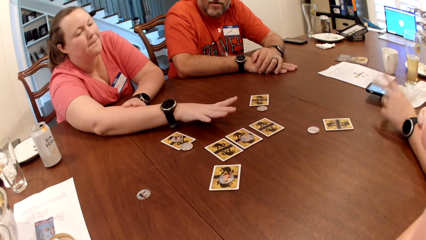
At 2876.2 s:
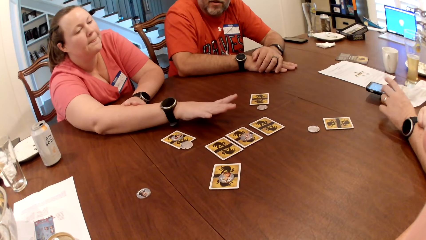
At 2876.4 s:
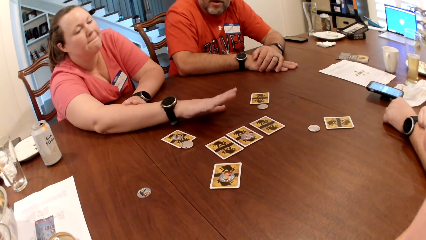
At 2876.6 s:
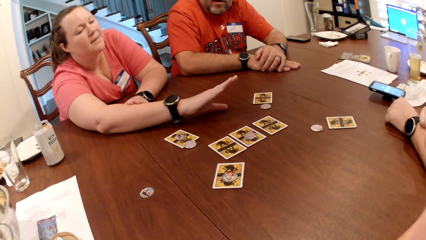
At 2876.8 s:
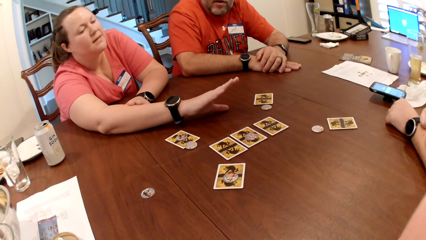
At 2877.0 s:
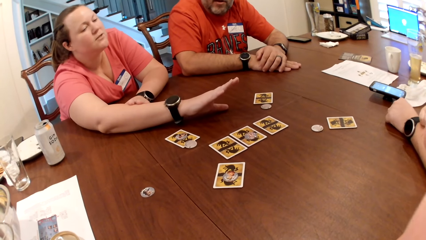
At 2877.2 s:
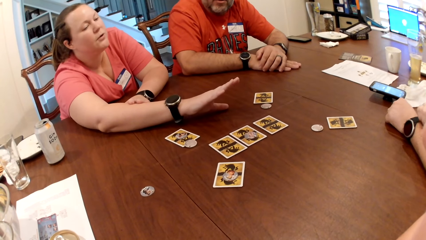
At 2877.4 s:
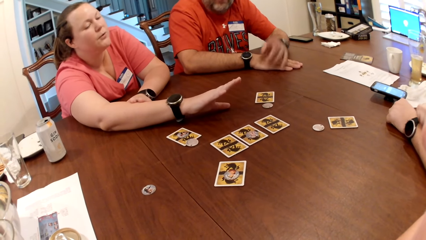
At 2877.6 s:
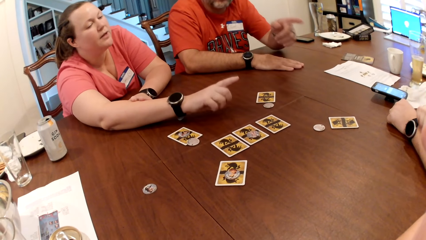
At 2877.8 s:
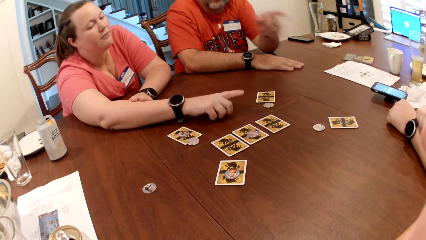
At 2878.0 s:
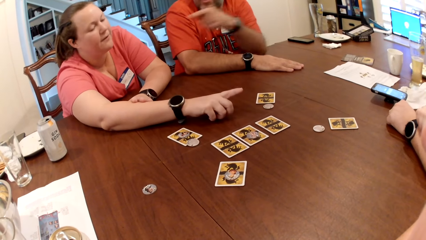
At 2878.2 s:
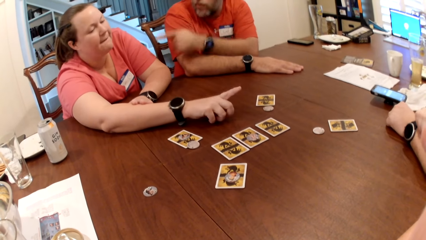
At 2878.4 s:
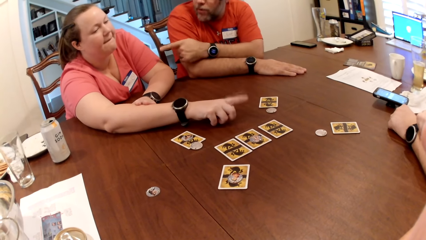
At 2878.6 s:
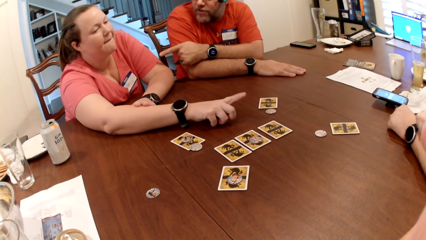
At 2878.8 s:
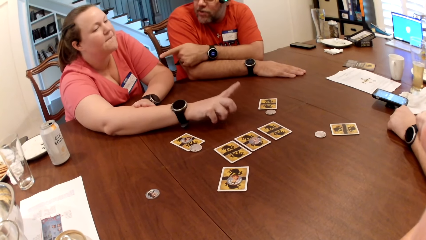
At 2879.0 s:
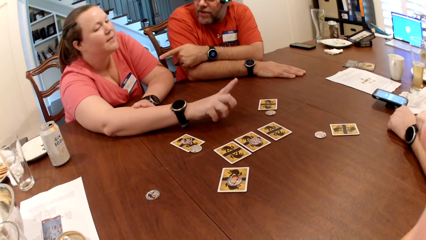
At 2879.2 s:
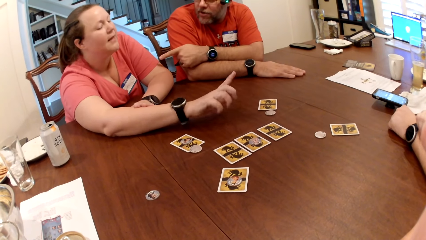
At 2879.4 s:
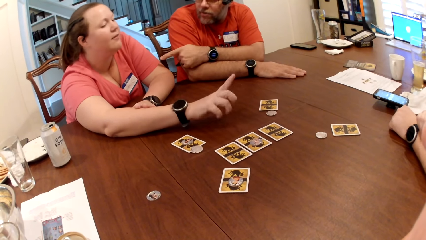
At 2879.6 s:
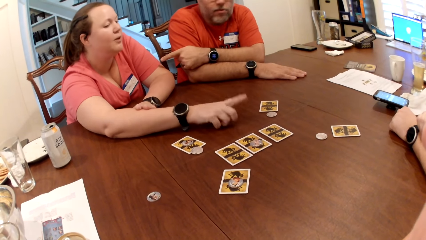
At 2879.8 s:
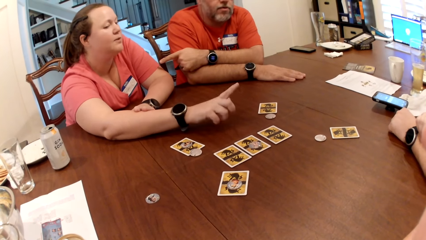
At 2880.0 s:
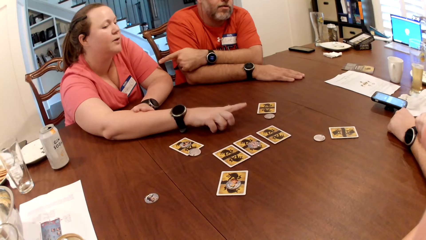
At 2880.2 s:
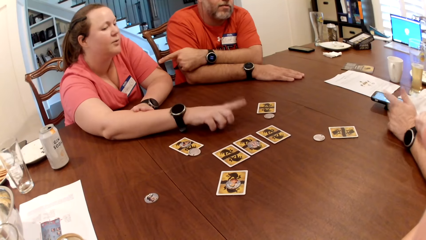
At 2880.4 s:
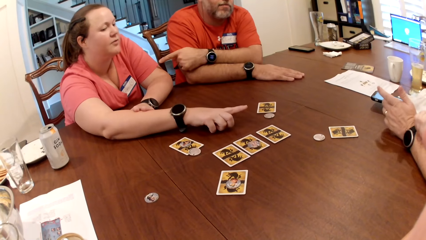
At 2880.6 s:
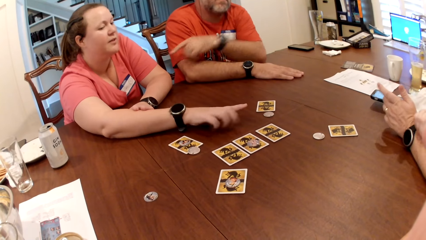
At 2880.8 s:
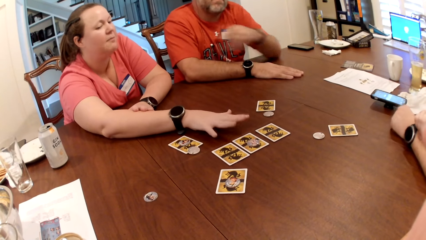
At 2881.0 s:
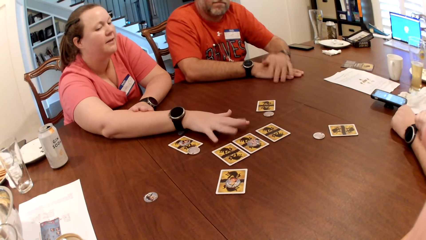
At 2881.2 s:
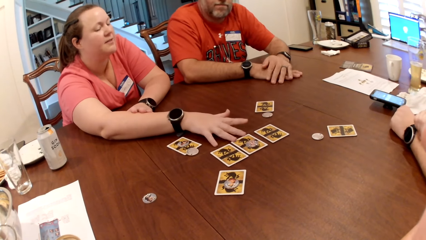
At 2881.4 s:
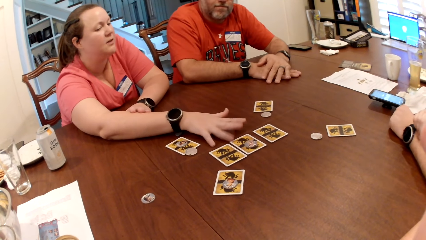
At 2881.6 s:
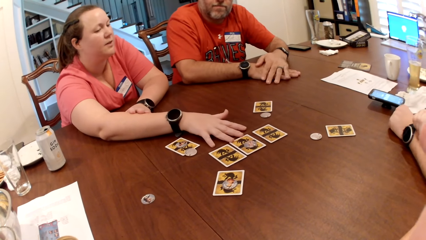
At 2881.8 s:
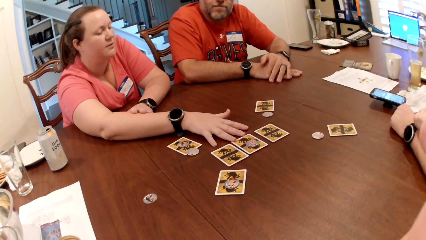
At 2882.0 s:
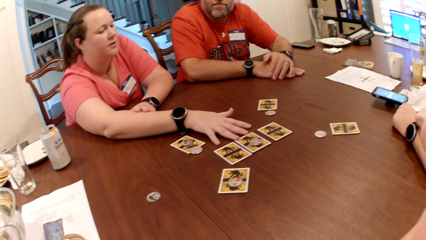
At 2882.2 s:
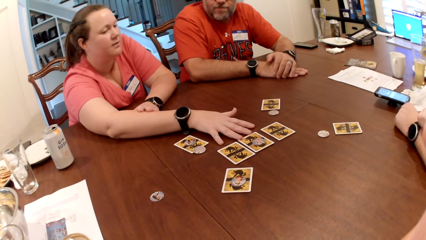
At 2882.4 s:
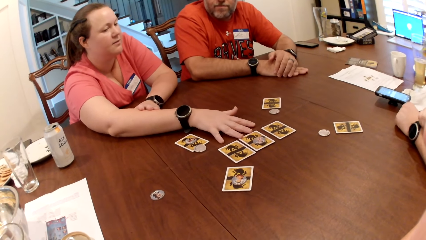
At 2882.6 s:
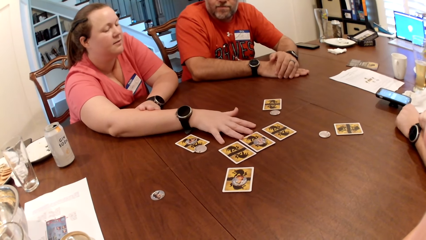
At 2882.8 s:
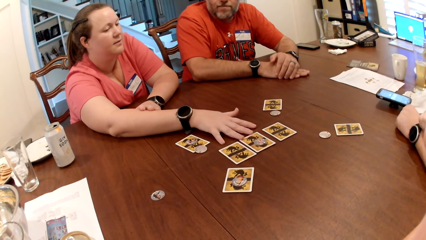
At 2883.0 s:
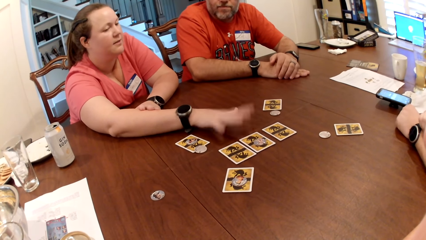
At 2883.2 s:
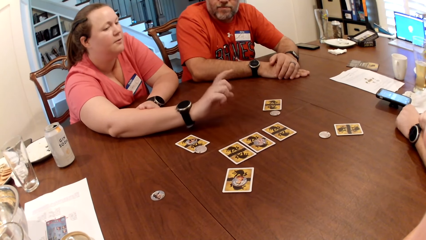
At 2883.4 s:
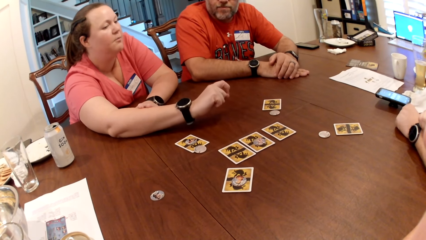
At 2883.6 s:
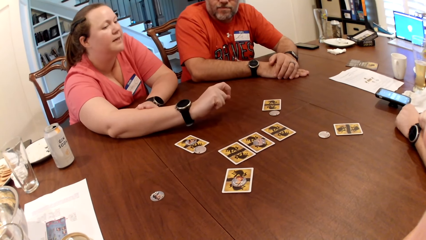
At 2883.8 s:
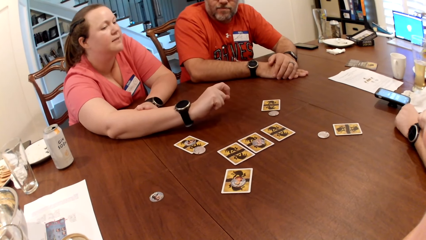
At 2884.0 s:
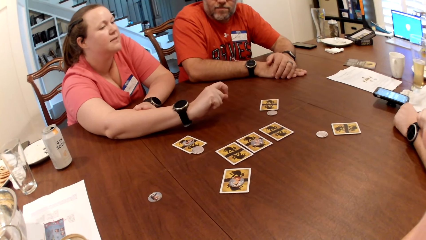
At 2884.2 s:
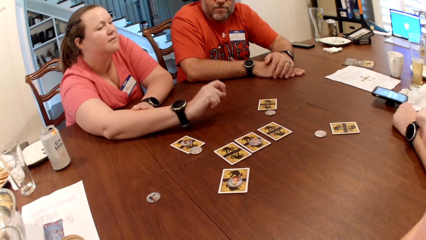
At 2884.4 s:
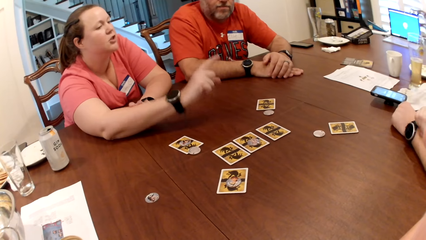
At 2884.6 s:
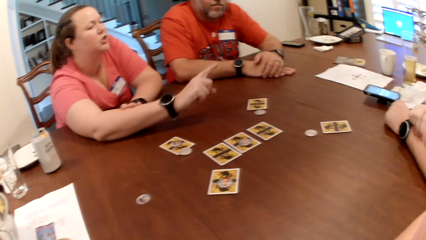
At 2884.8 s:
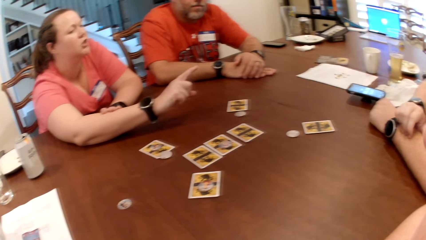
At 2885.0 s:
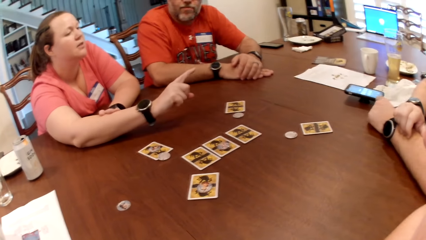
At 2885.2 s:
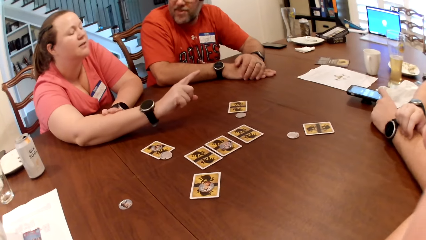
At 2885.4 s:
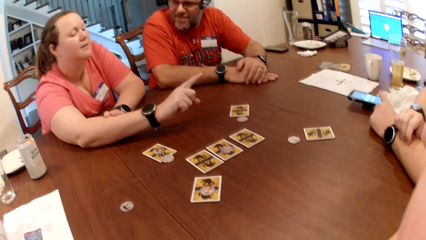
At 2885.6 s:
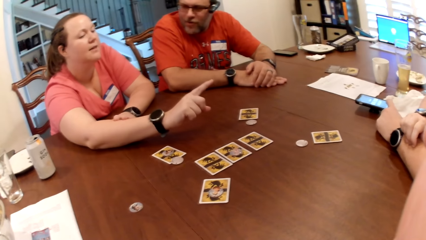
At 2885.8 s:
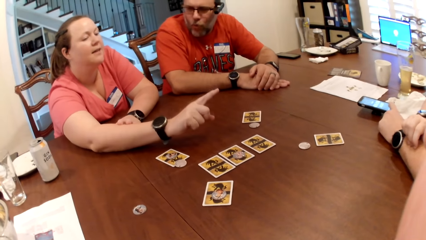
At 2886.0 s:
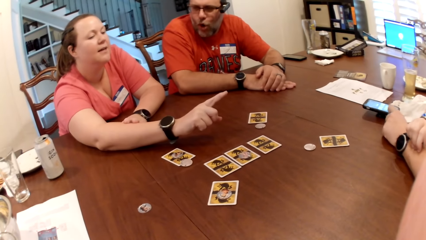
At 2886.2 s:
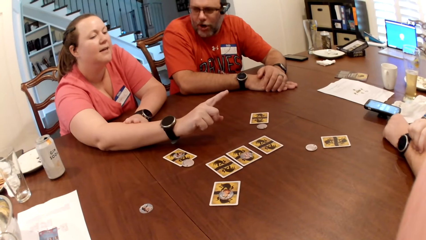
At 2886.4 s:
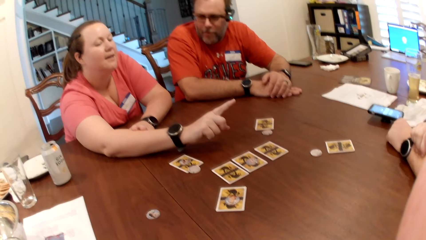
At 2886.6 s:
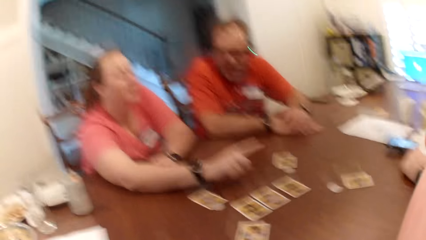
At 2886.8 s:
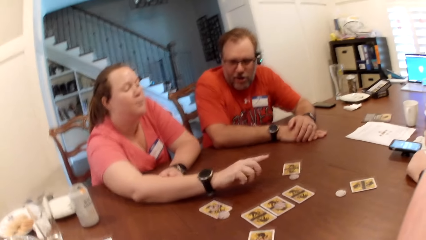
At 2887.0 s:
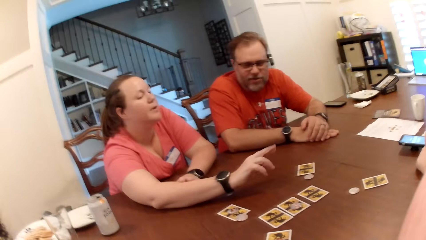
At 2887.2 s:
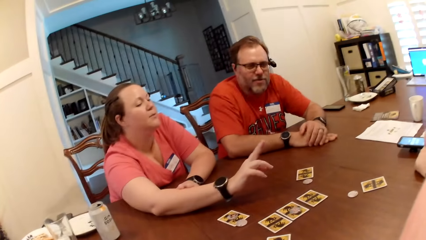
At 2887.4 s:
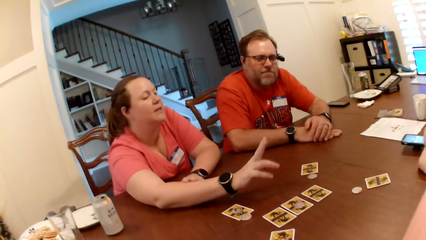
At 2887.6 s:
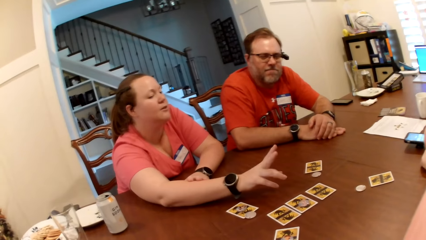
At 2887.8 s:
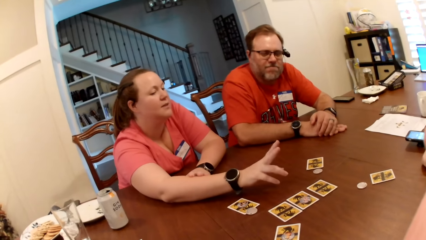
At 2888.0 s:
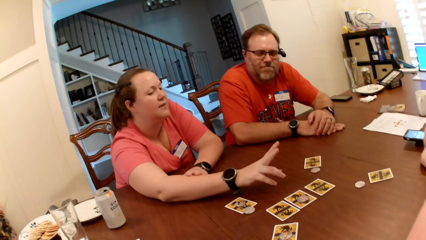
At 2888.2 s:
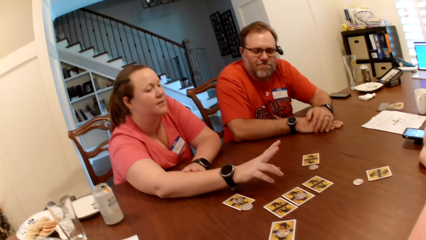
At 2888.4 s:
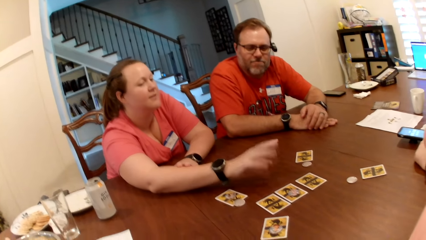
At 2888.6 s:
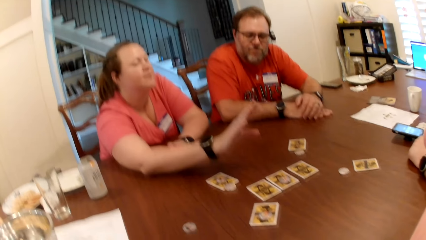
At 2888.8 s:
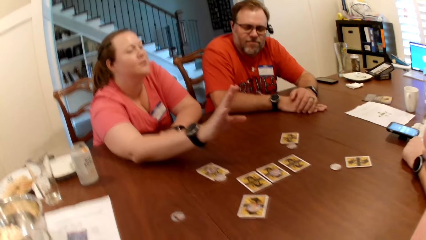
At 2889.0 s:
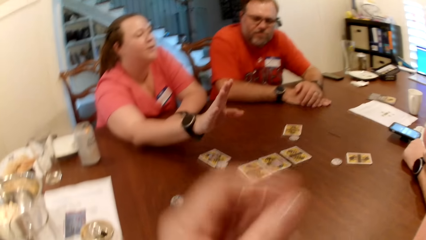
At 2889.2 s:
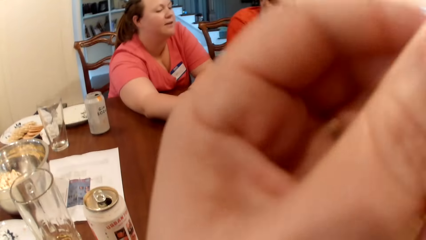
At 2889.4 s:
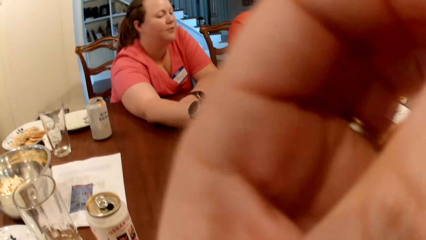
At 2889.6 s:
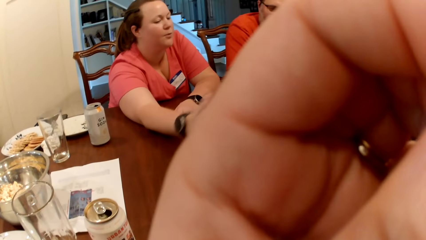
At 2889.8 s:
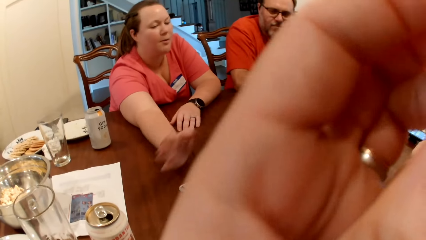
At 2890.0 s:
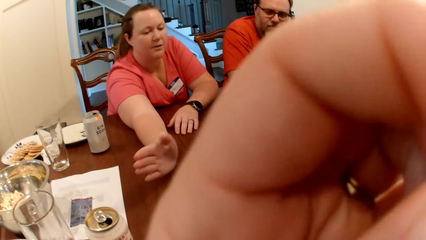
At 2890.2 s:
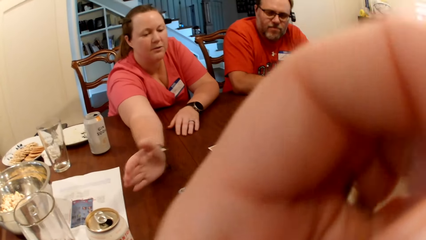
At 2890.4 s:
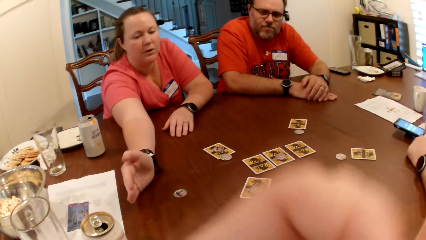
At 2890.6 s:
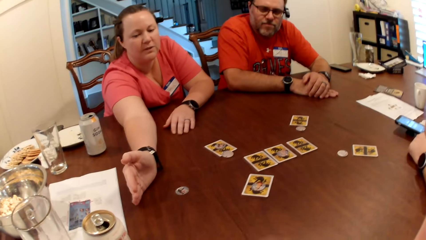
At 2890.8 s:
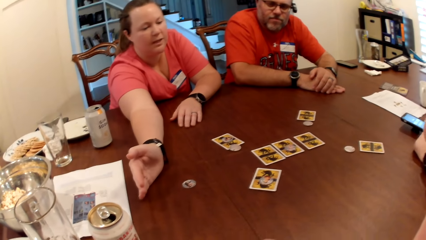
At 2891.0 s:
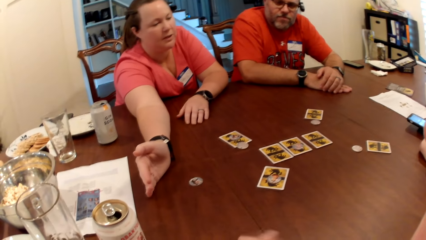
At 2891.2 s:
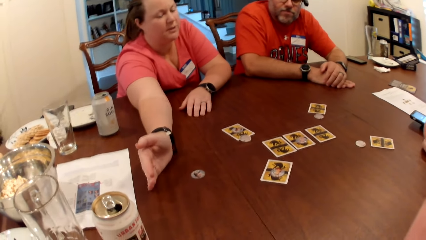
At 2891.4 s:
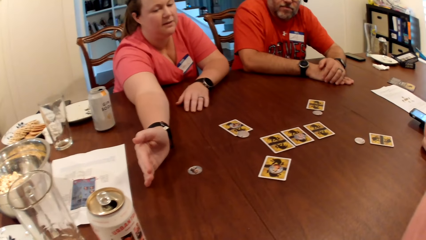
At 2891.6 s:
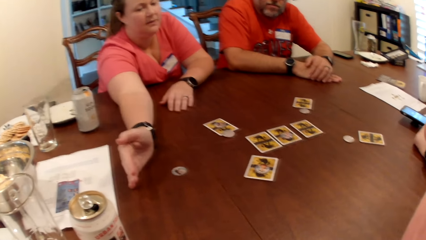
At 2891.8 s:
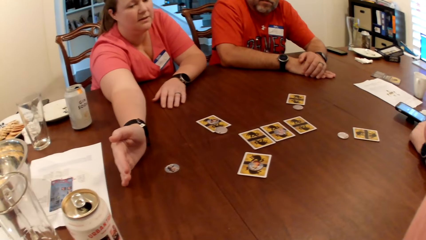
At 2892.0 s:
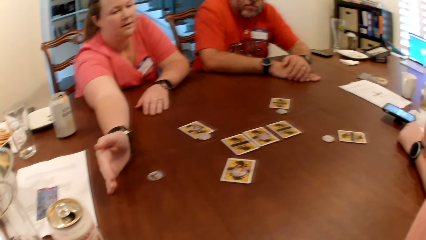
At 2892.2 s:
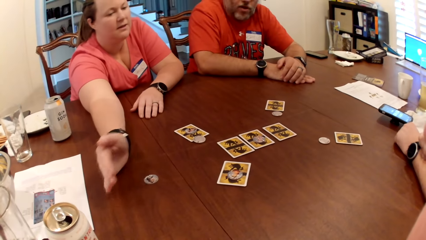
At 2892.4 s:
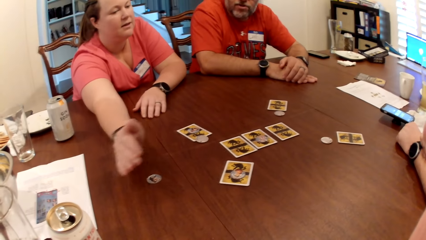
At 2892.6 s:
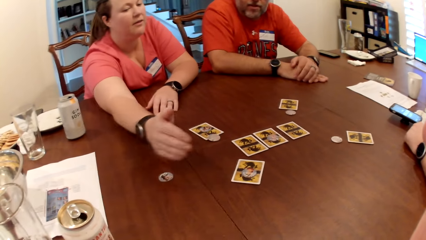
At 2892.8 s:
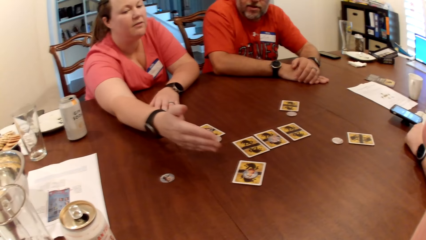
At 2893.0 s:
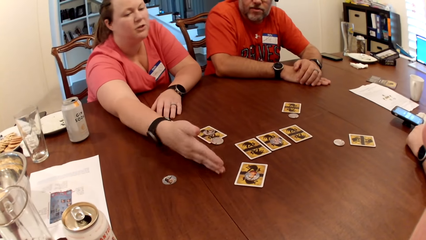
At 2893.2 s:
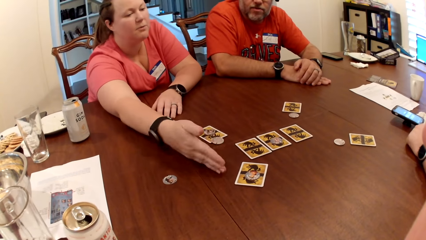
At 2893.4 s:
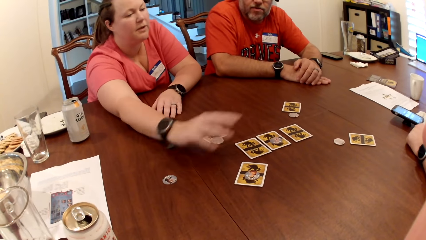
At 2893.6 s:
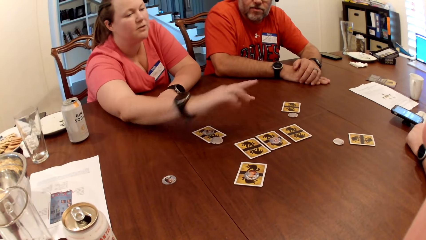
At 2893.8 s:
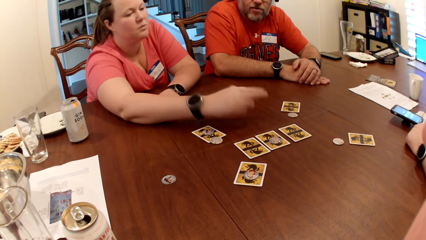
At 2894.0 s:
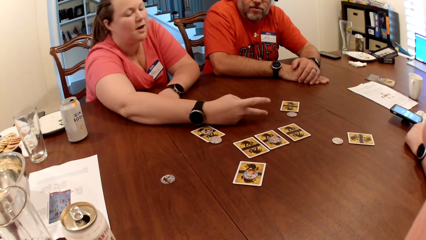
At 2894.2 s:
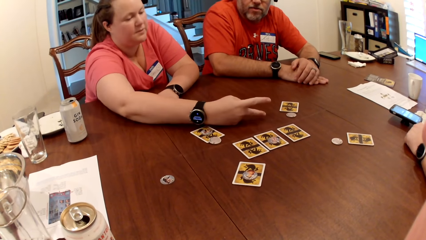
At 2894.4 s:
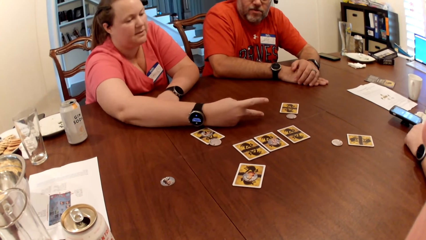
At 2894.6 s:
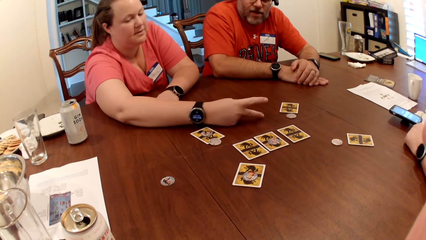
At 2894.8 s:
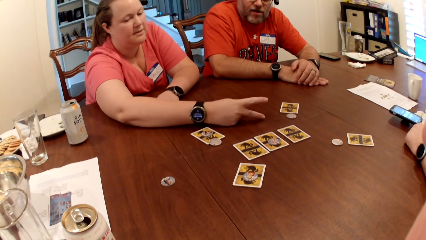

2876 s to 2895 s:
A man interacts with a woman. The camera wearer scratches her face with her left hand. The woman stretches her hand.
